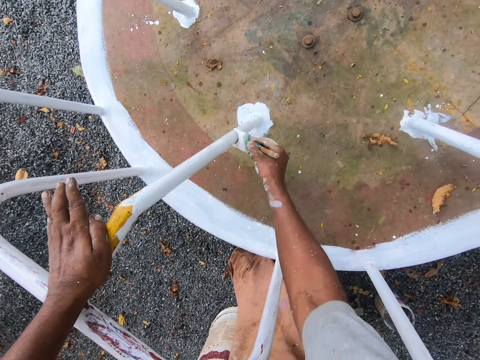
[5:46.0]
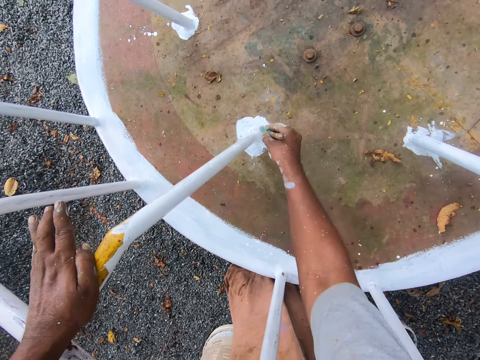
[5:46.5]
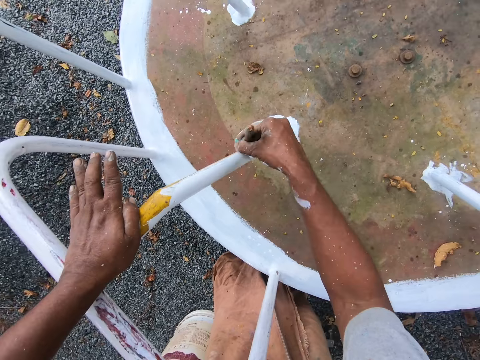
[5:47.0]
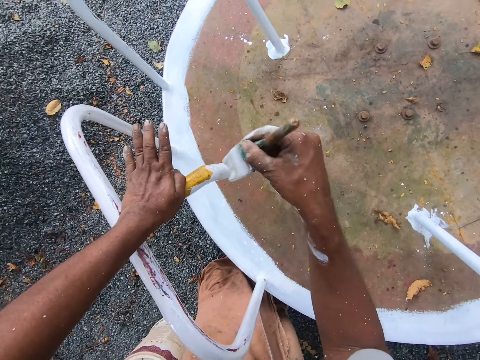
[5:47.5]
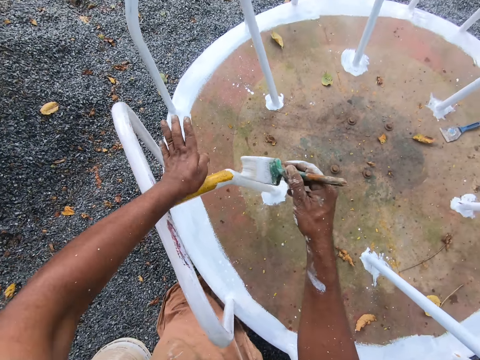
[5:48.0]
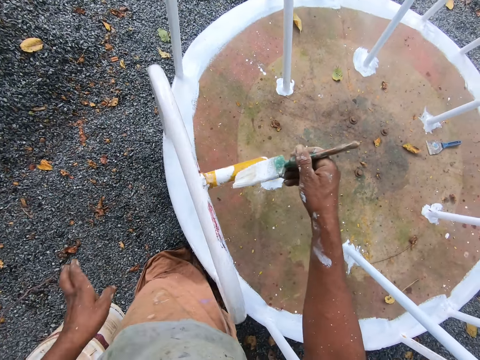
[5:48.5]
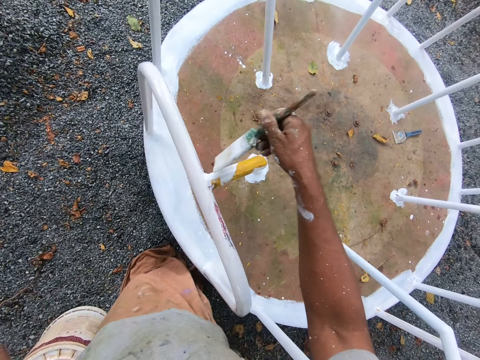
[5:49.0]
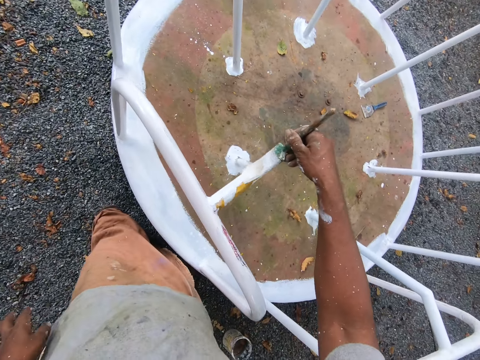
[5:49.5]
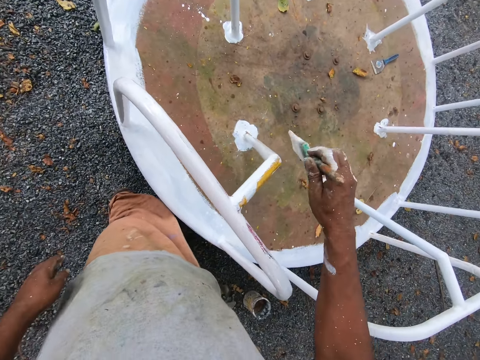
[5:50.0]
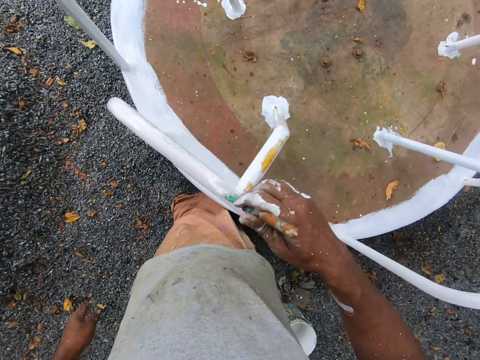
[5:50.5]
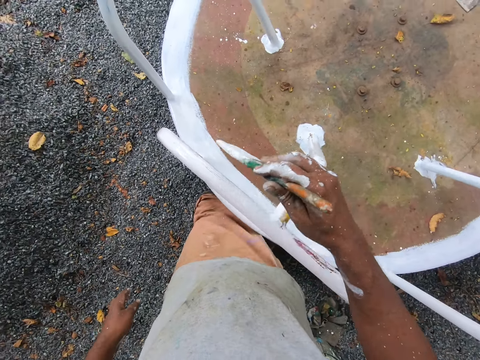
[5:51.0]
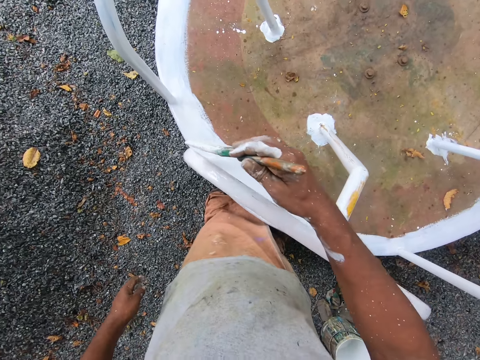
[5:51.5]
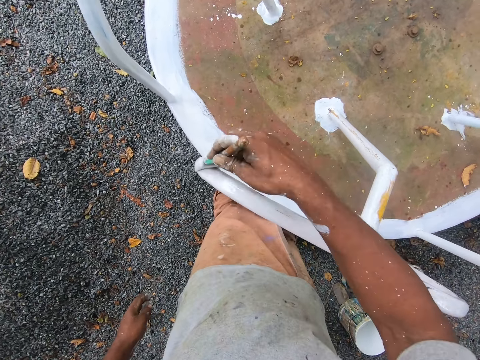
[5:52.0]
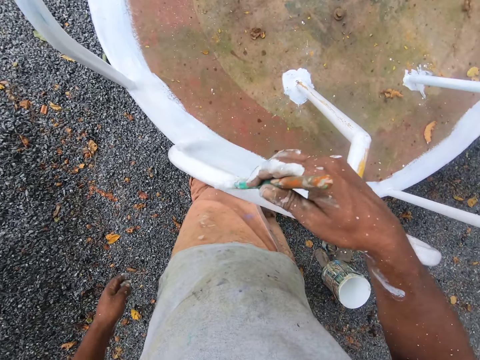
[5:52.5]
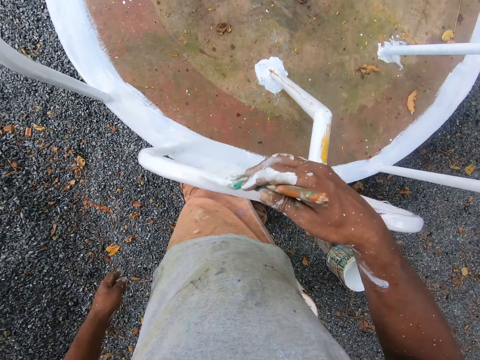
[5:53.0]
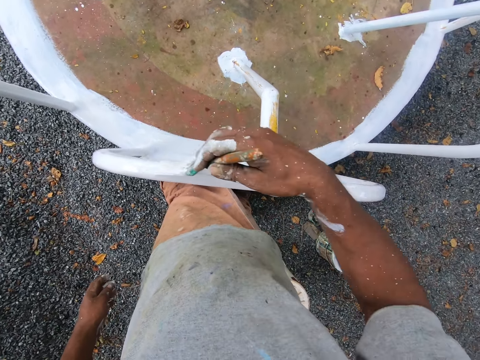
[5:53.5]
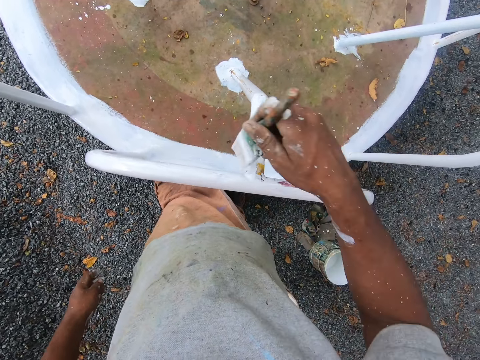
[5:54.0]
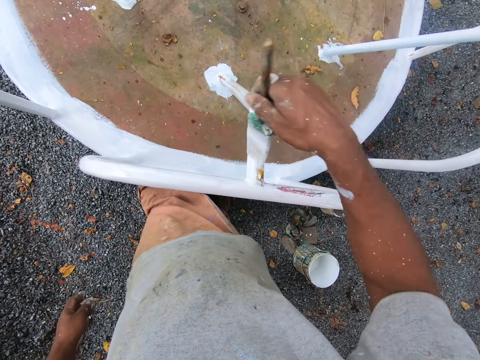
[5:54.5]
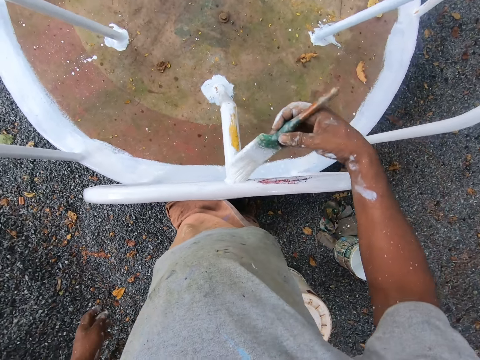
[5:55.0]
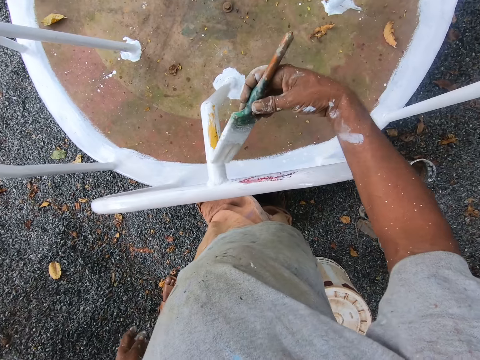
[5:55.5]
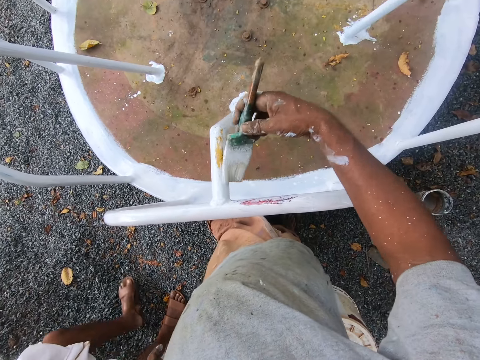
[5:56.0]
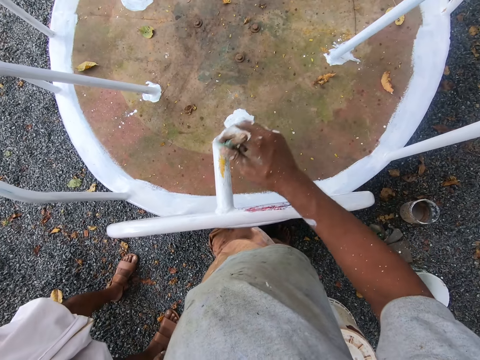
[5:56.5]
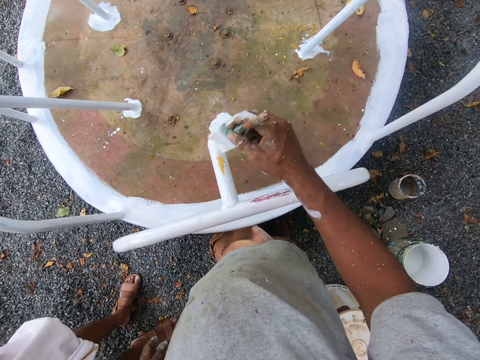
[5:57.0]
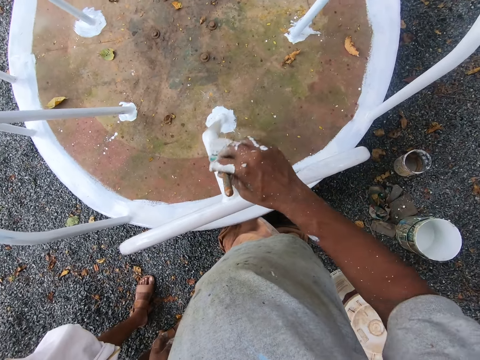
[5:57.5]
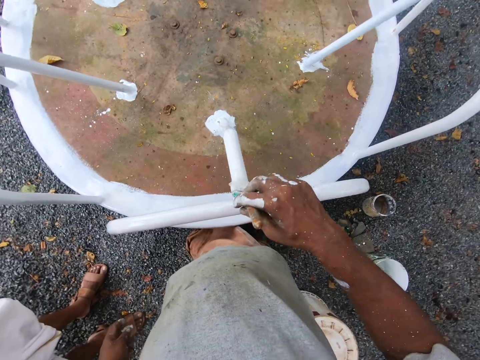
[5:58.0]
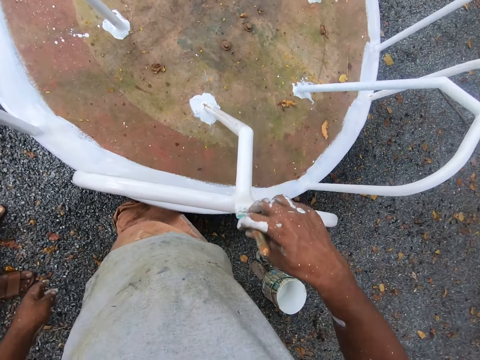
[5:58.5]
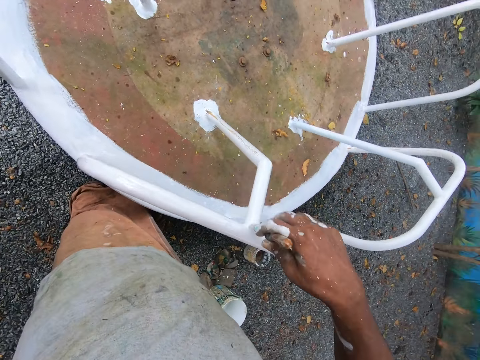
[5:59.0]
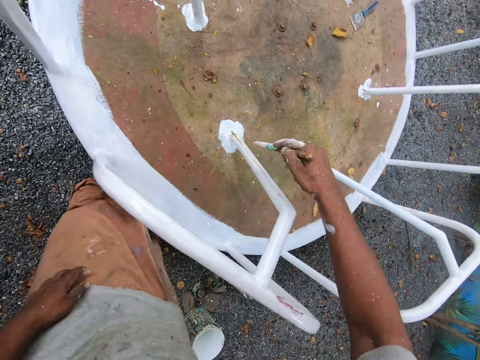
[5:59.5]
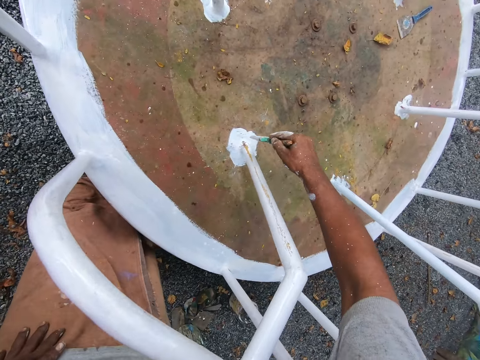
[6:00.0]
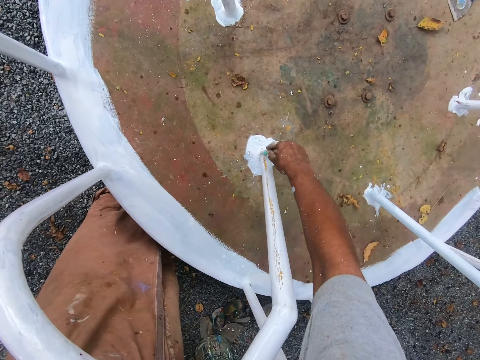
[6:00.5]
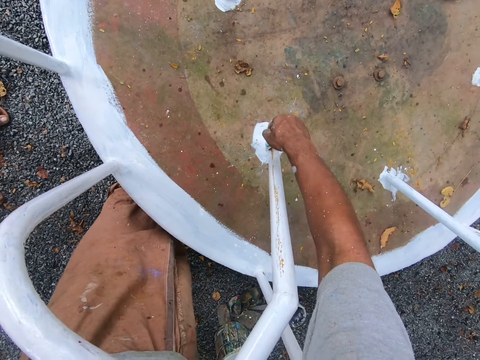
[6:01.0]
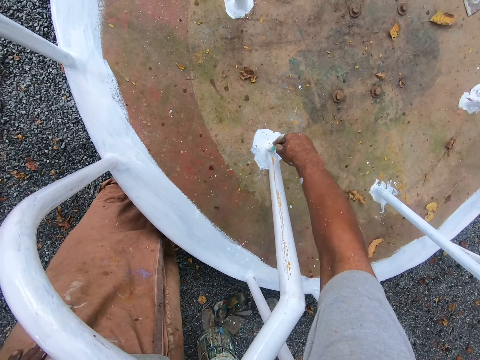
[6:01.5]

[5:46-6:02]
The camera wearer removes his hand from the railing. He paints the railing with the paintbrush. A man stands beside the camera wearer. The camera wearer paints the railing with the paintbrush.

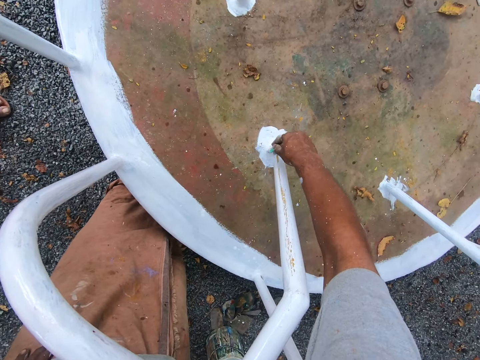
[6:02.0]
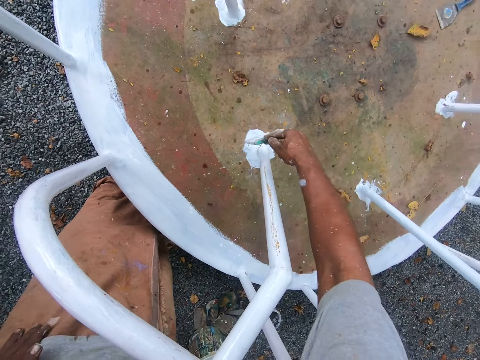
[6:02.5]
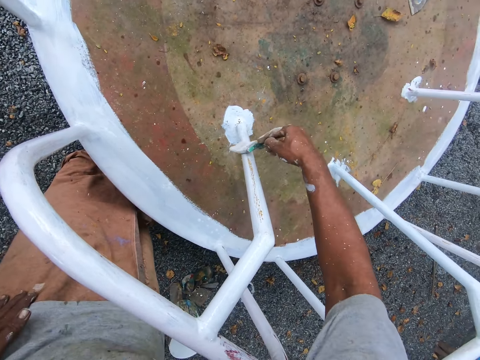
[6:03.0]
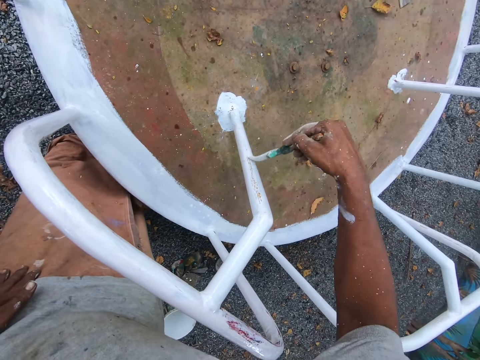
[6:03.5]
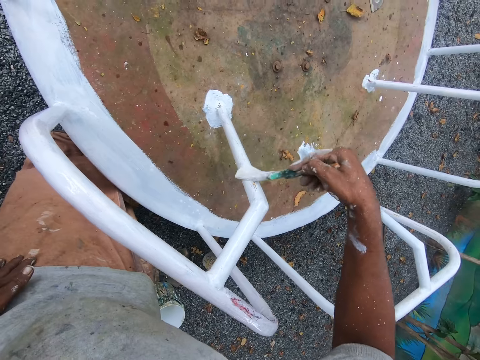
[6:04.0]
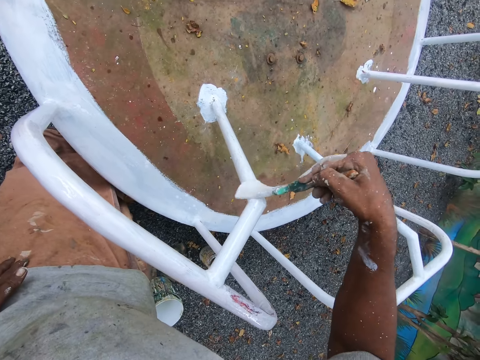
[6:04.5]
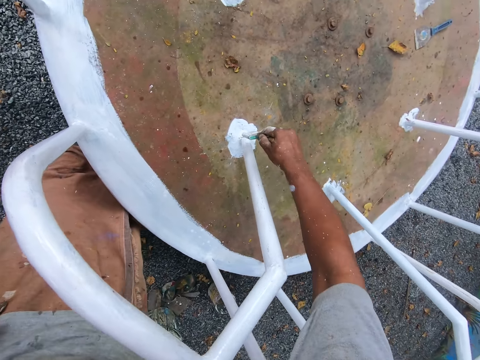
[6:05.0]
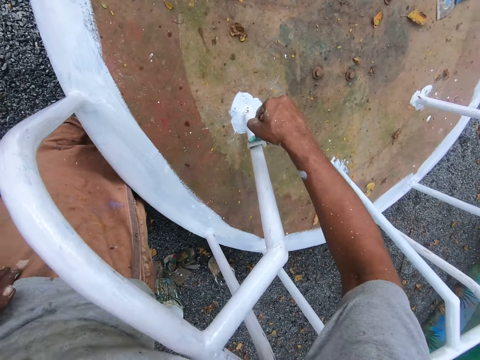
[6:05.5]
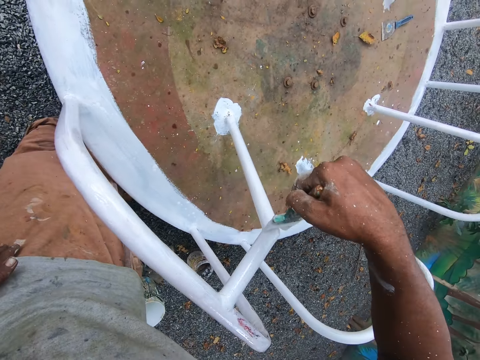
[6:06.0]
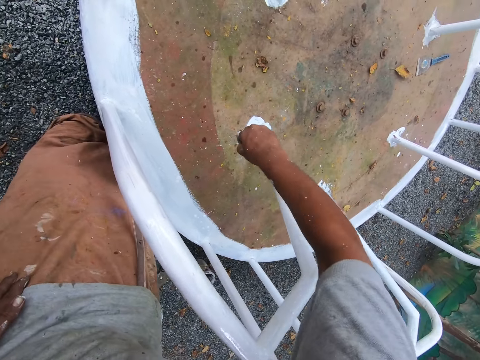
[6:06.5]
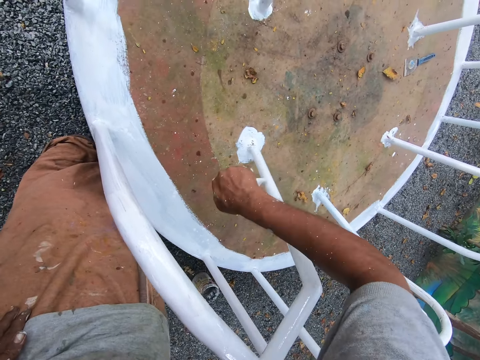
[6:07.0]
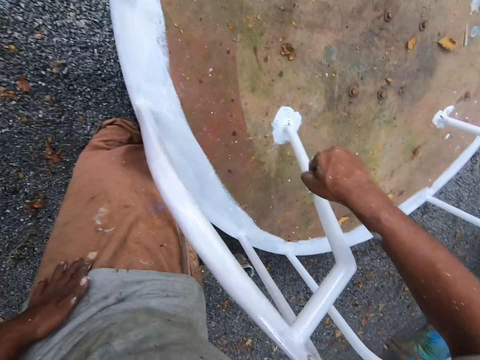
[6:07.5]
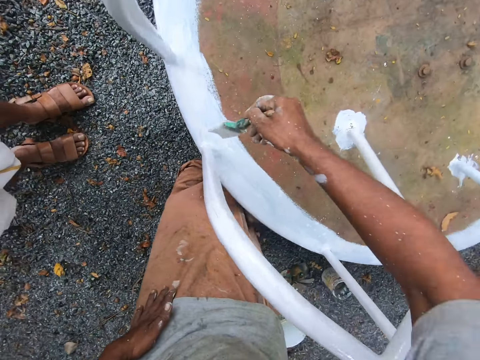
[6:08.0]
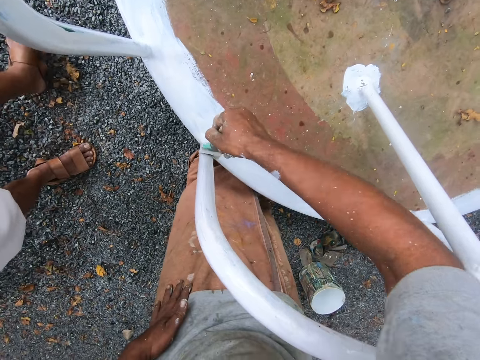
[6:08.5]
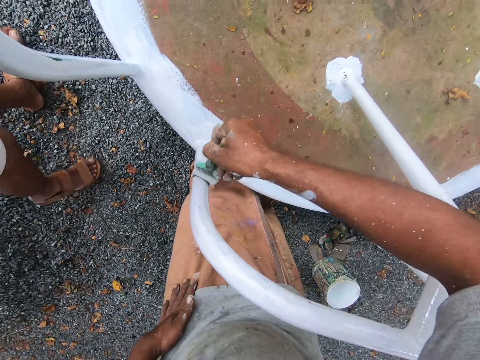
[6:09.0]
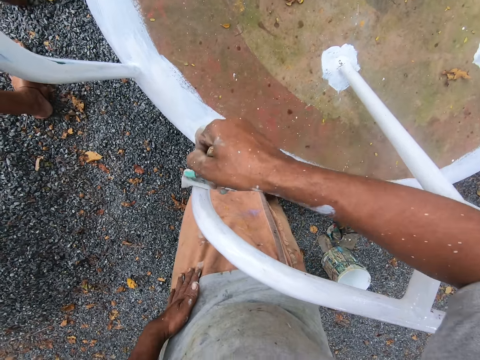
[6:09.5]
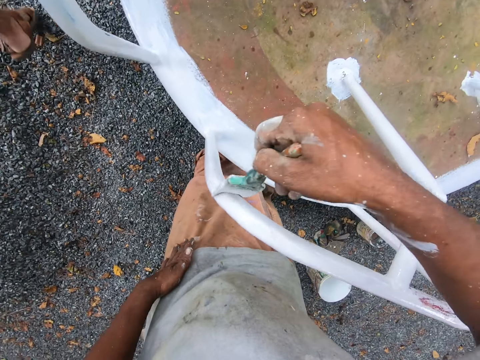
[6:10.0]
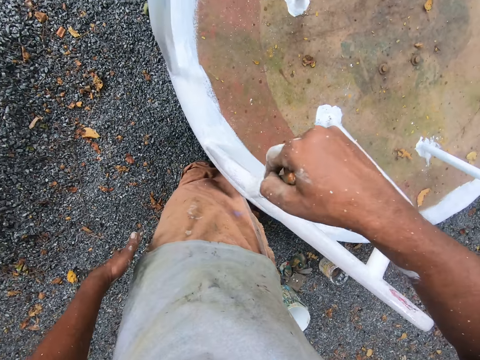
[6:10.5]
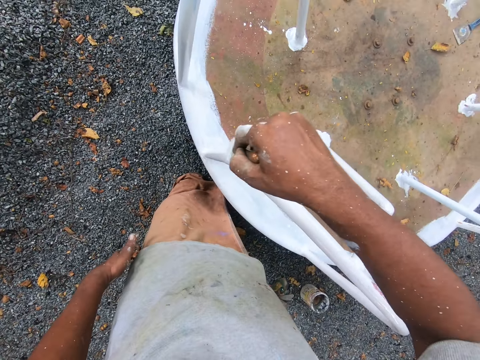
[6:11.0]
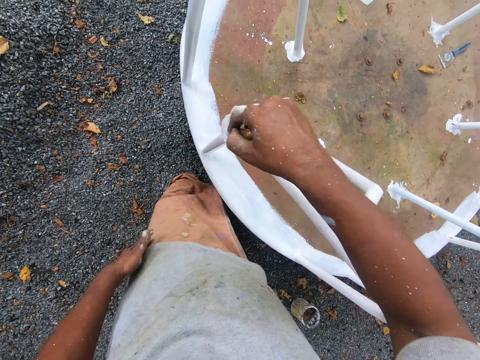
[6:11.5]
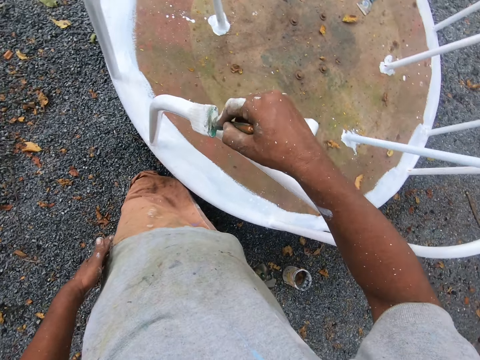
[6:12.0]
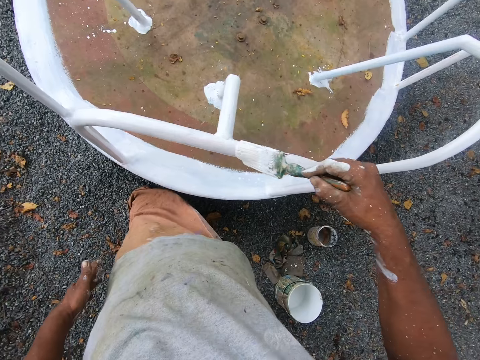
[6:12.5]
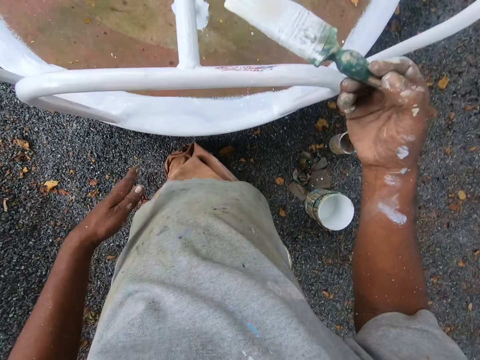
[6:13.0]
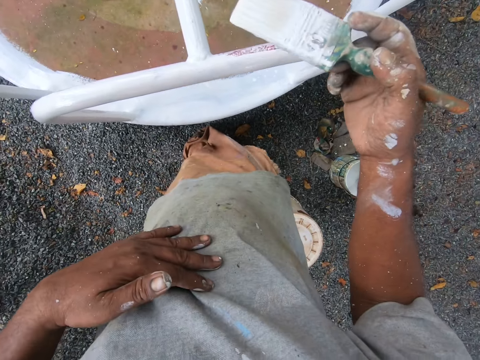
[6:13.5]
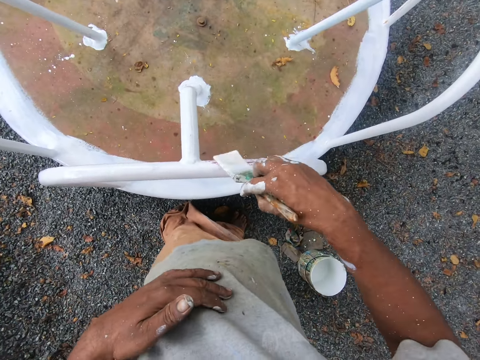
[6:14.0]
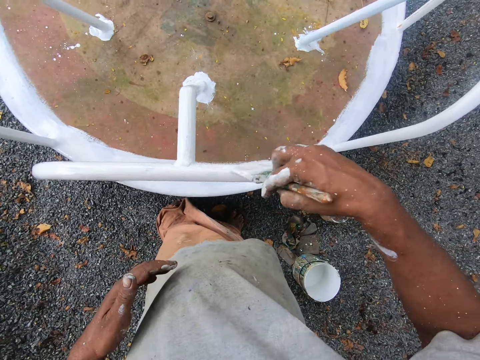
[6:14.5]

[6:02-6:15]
A man walks away from the camera wearer. The camera wearer paints the railing with the paintbrush.
